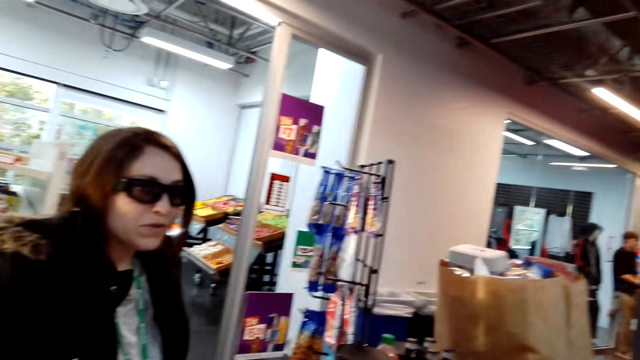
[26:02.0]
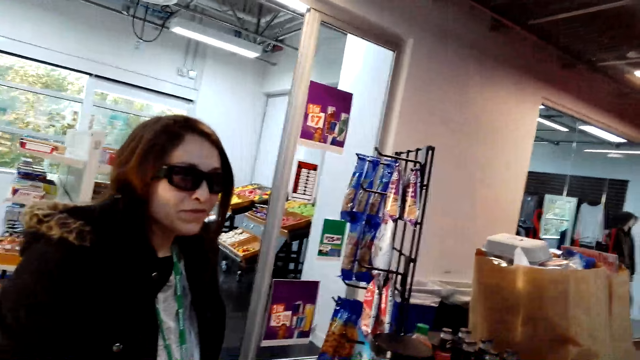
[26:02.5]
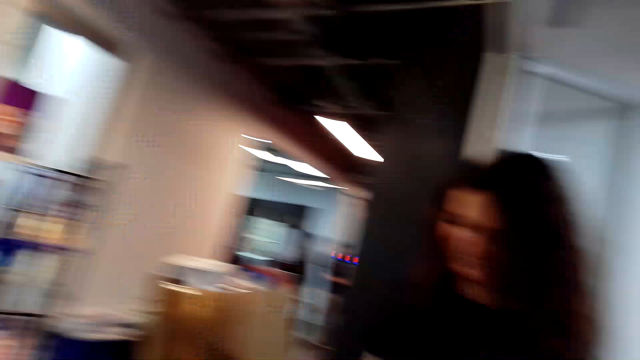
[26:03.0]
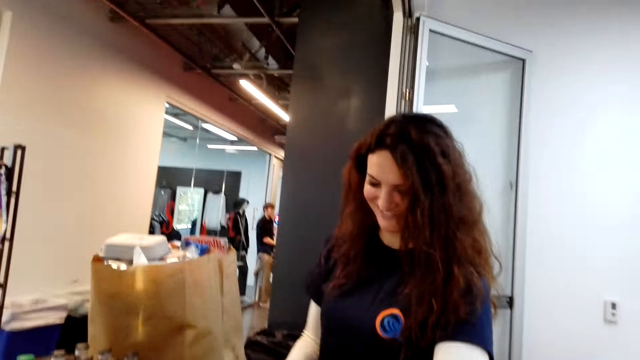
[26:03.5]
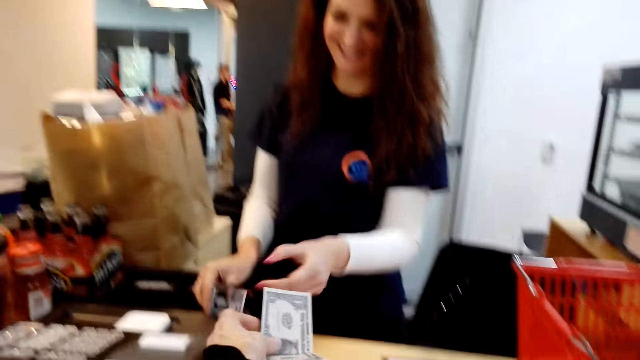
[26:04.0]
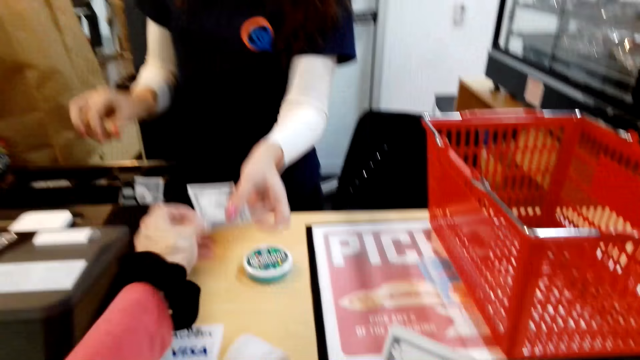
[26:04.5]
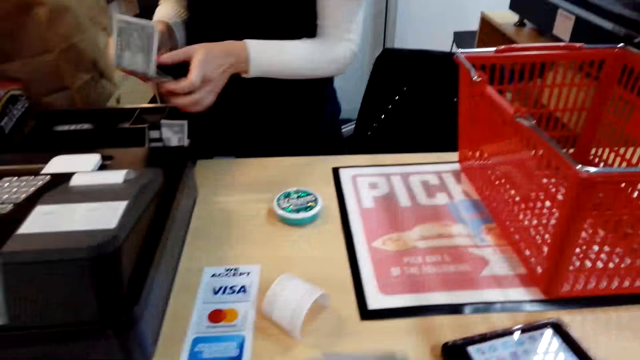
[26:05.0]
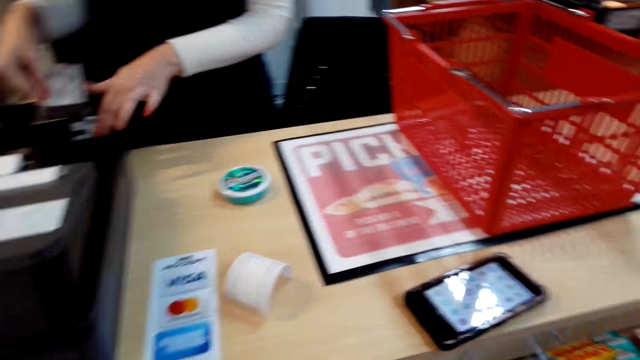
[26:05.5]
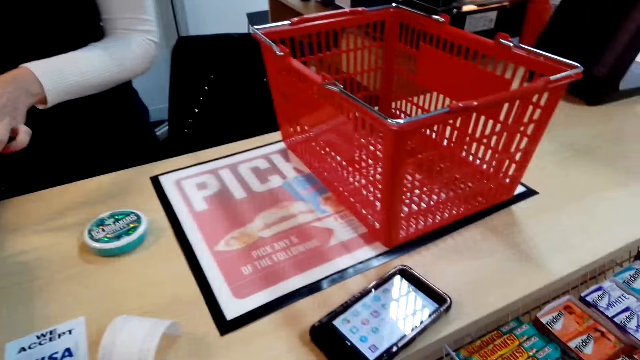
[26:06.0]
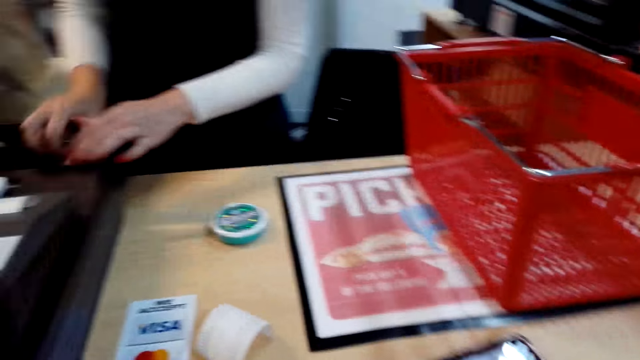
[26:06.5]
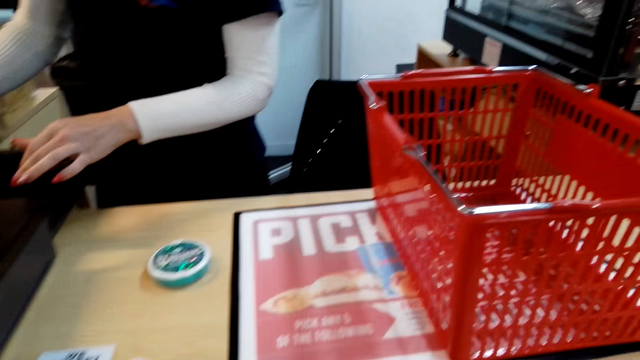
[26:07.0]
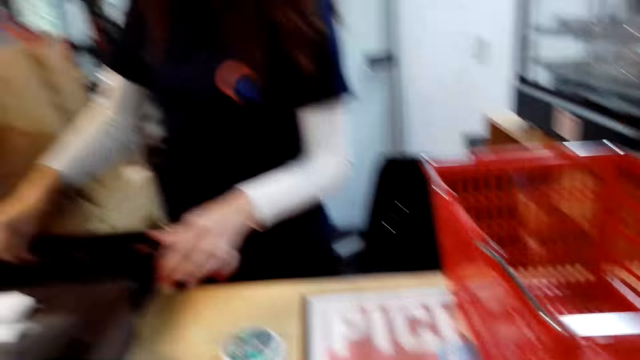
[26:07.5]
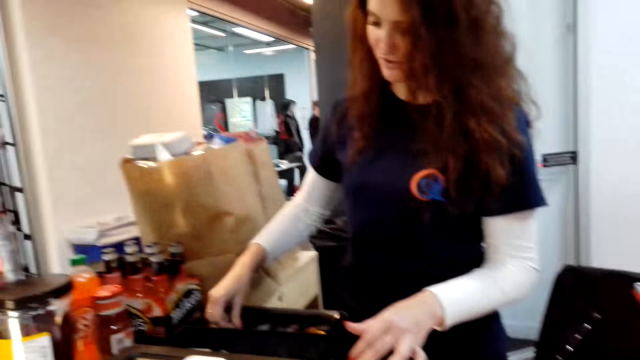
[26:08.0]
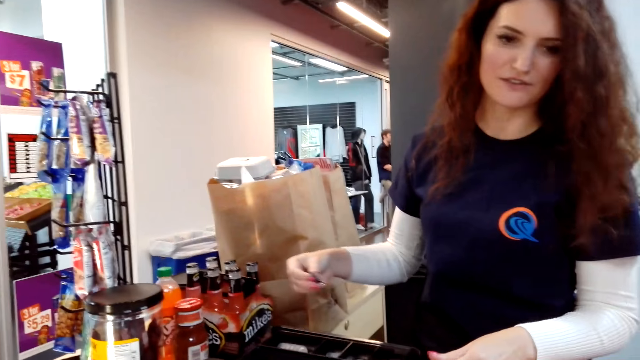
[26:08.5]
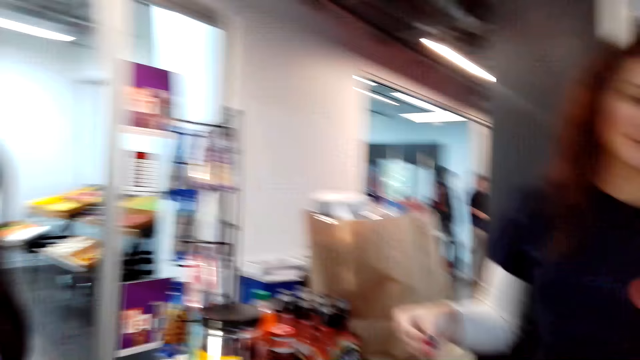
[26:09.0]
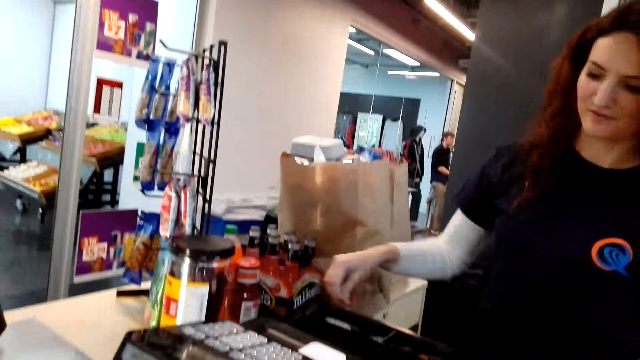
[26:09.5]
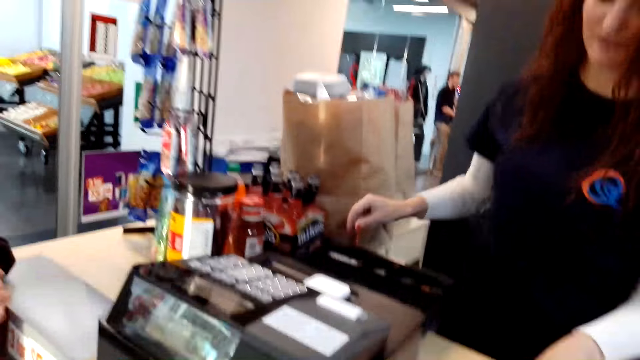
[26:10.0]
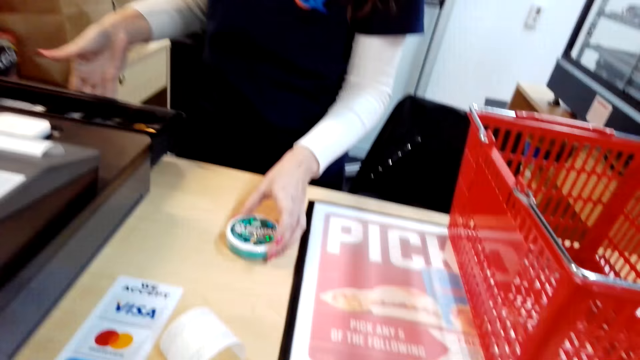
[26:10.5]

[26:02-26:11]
The camera wearer hands a woman the money. Another woman talks to the camera wearer. The camera wearer hands the first woman the money. They talk to the first woman.

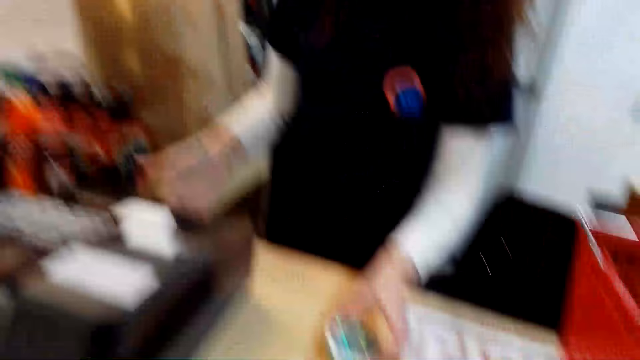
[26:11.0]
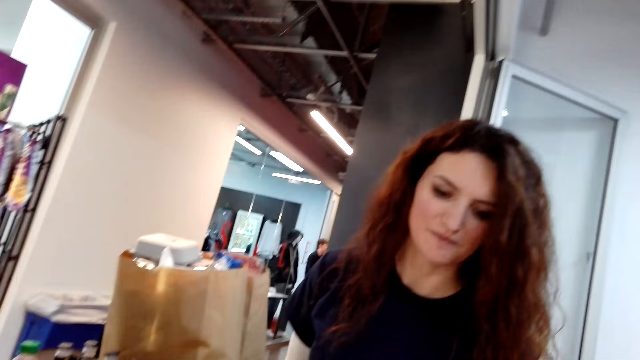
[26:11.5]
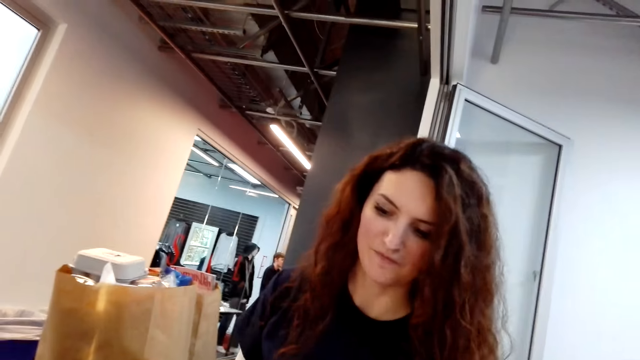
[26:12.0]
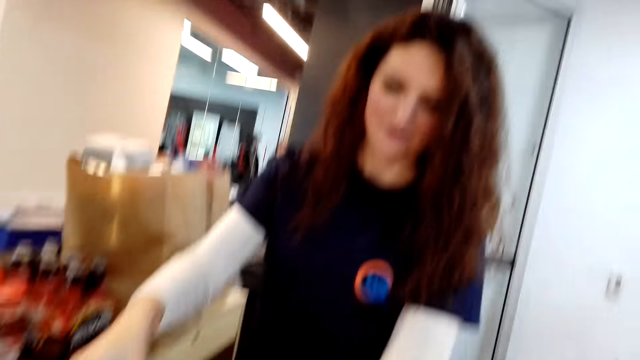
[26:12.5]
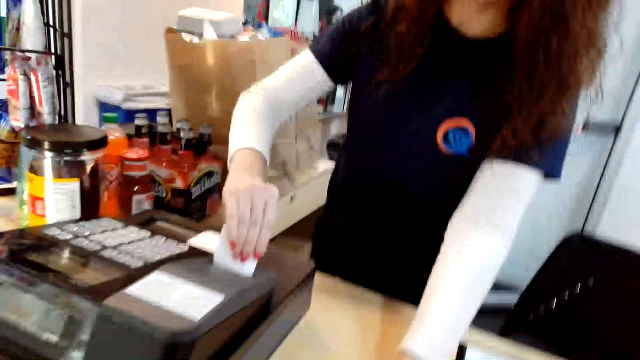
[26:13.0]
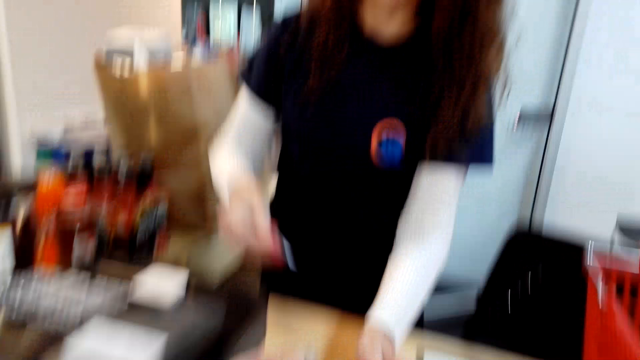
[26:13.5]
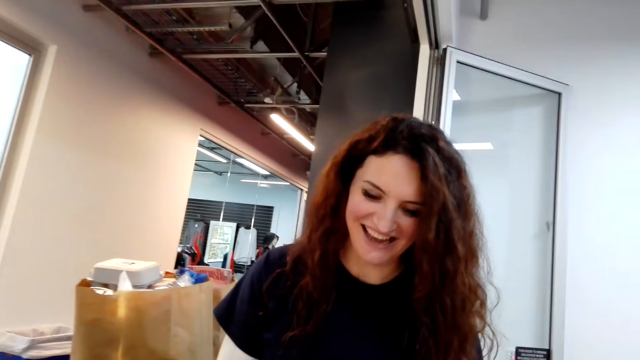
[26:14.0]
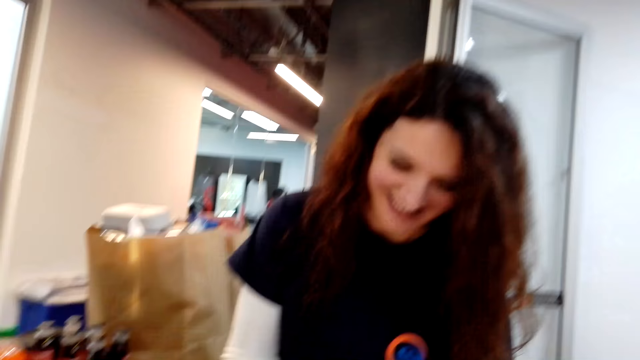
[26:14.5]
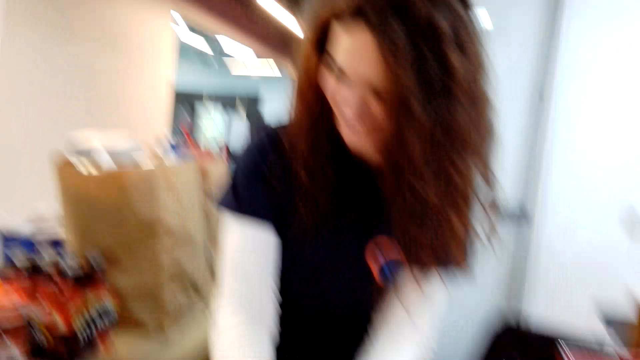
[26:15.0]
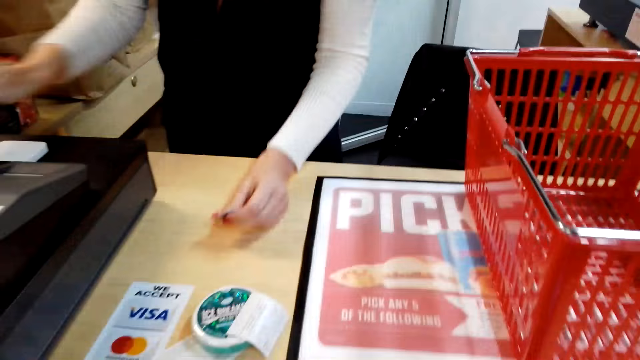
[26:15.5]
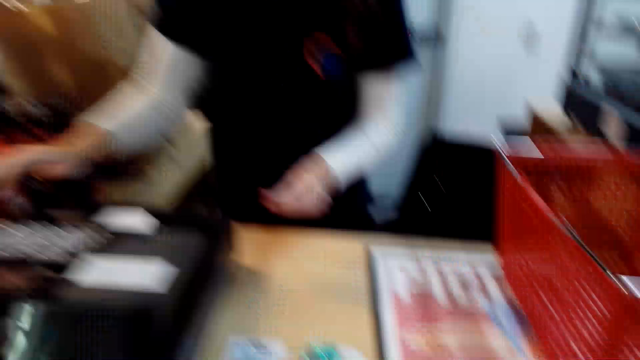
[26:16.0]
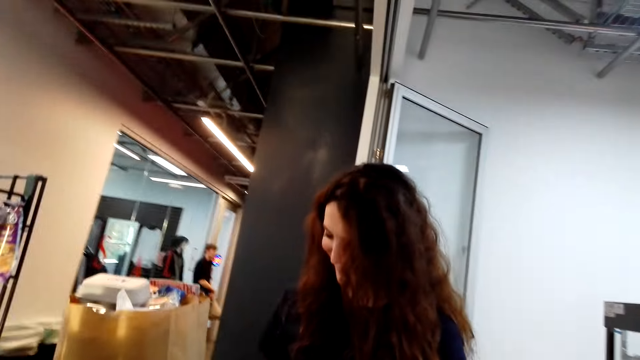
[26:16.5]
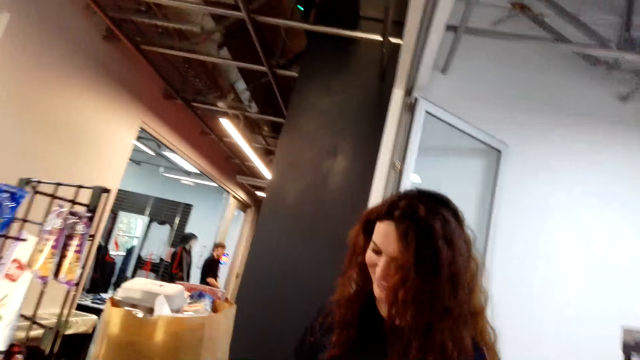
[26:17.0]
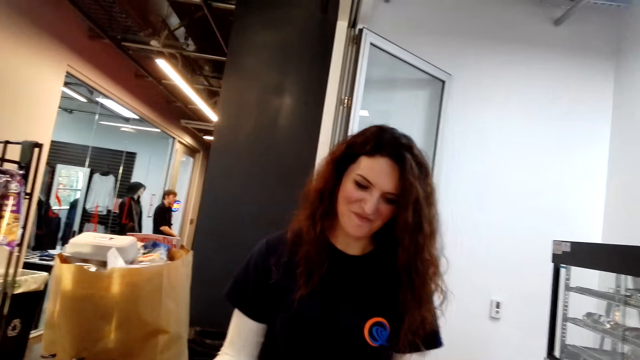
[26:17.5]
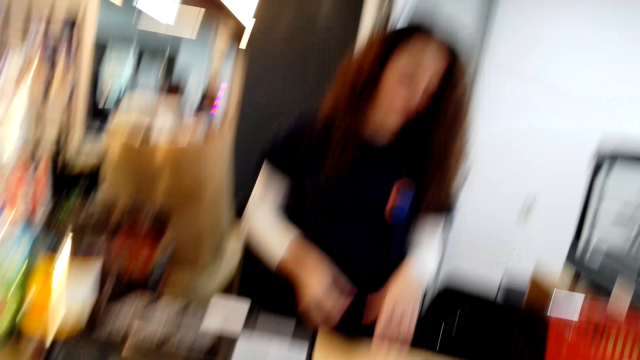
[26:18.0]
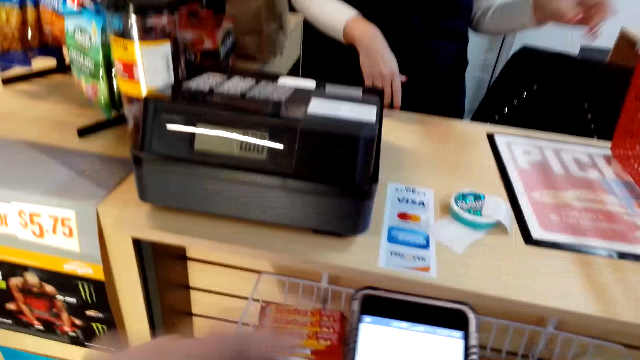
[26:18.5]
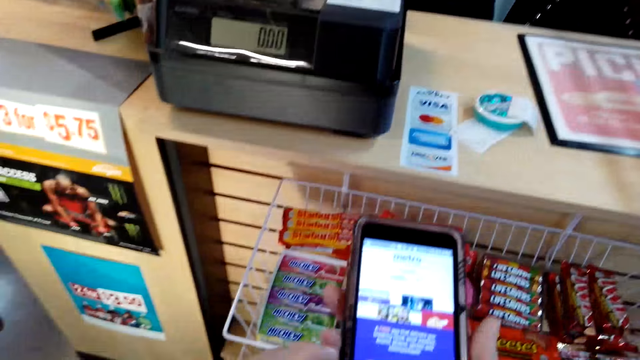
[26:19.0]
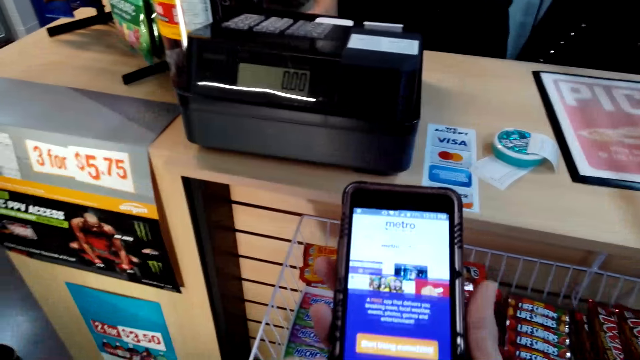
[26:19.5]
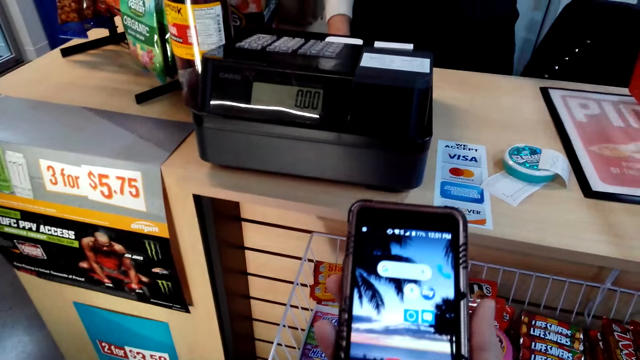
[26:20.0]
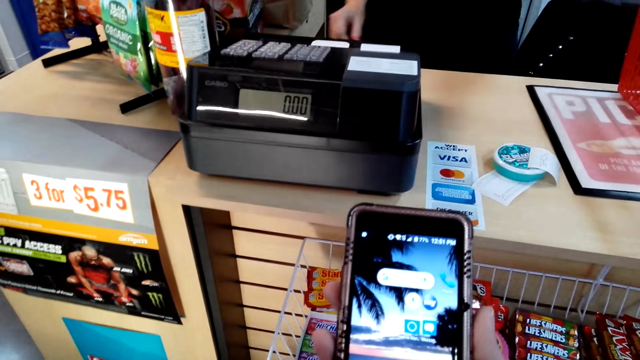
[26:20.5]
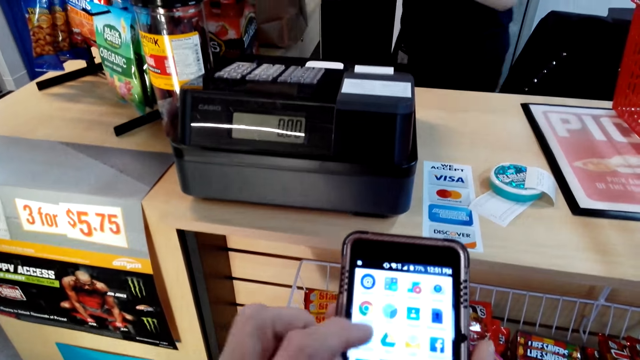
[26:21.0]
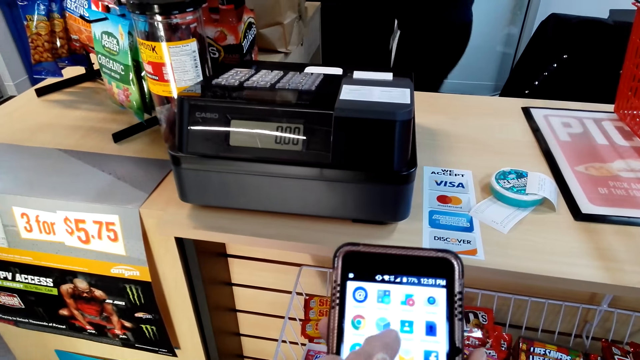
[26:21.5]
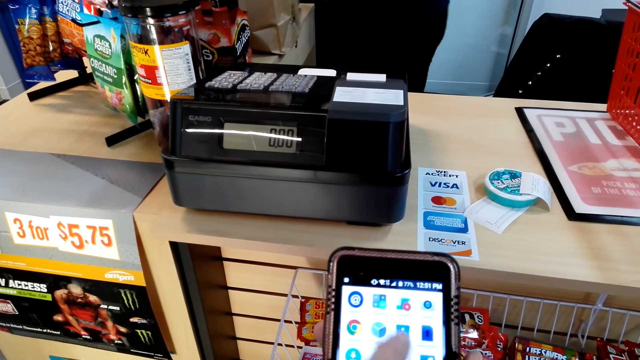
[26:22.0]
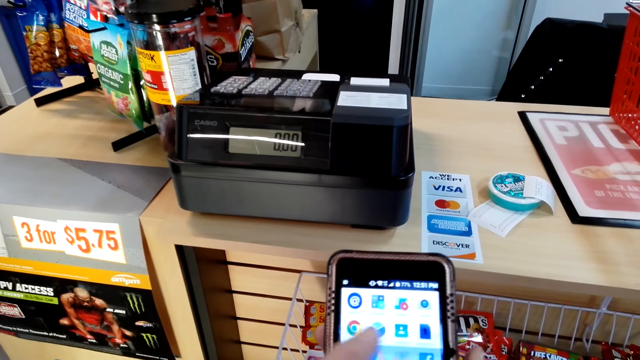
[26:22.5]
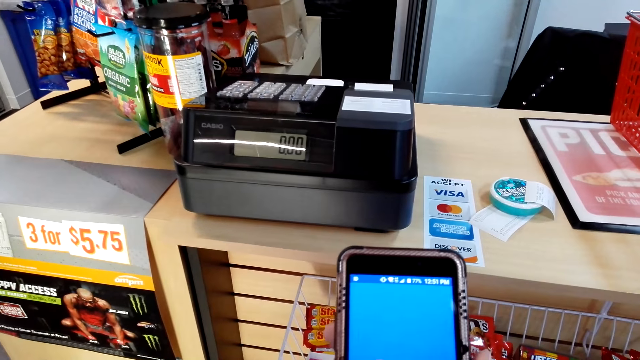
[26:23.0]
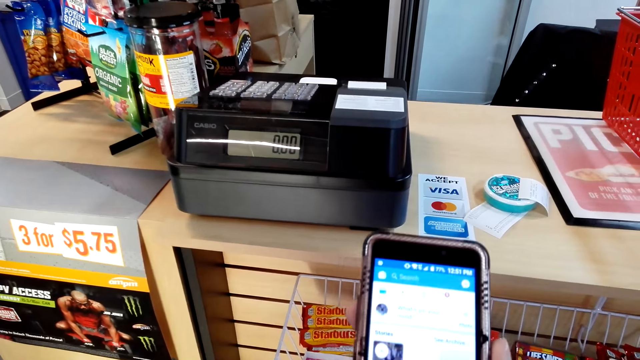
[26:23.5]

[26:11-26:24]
A woman picks up the shopping receipt. The camera wearer operates her phone.
